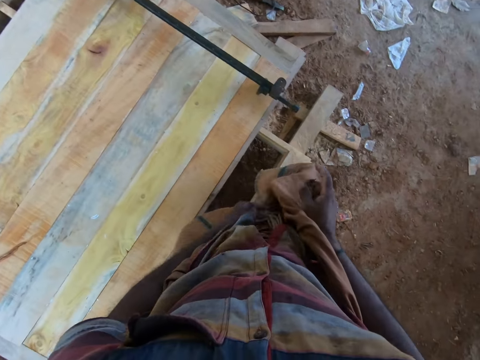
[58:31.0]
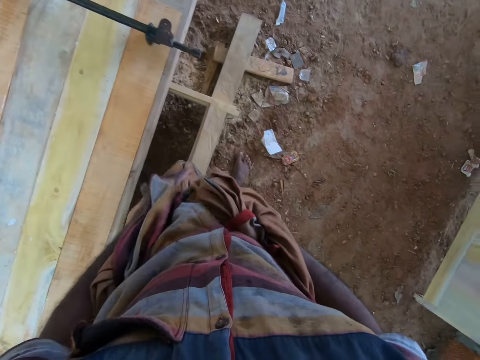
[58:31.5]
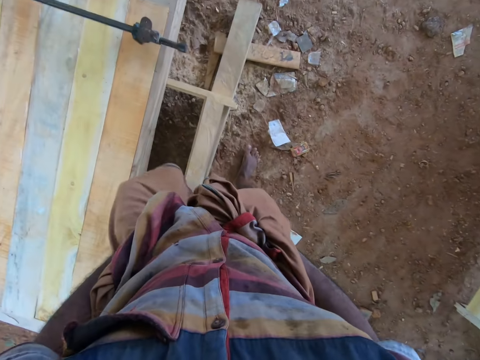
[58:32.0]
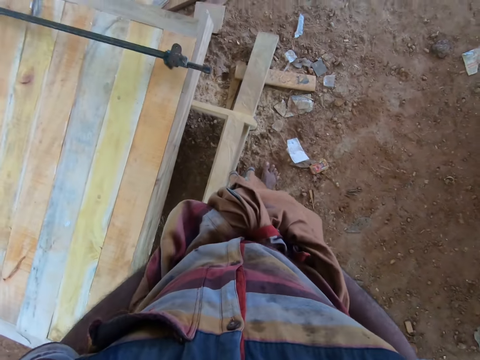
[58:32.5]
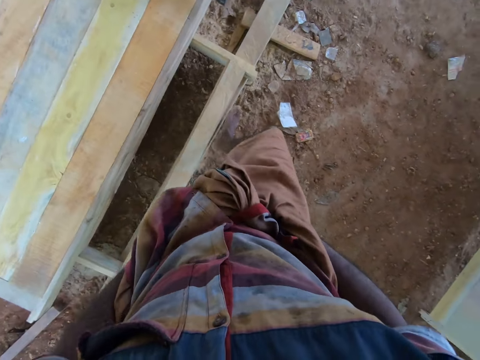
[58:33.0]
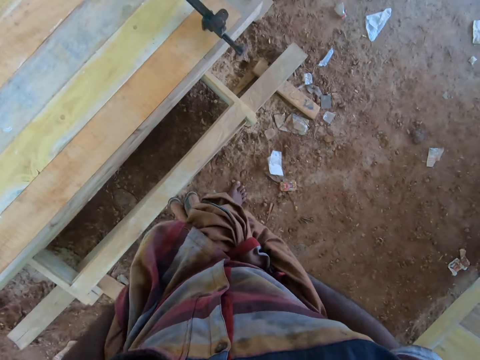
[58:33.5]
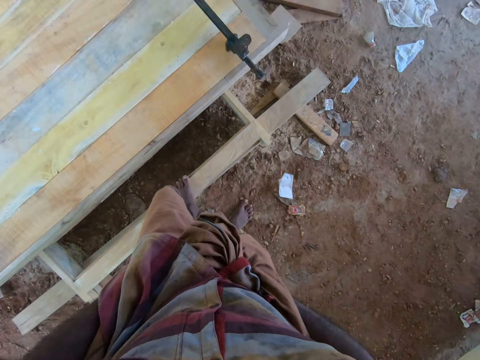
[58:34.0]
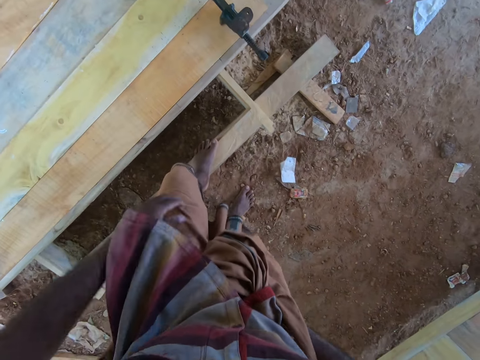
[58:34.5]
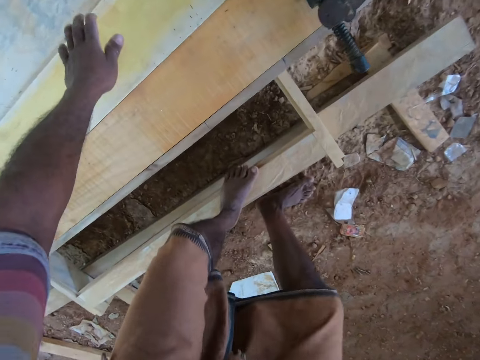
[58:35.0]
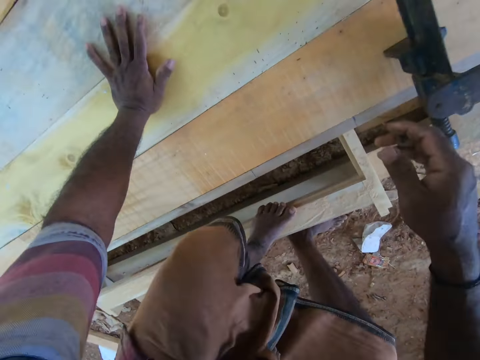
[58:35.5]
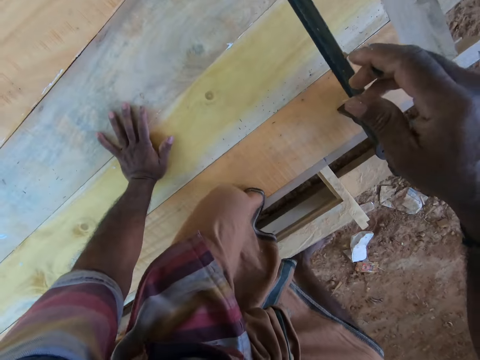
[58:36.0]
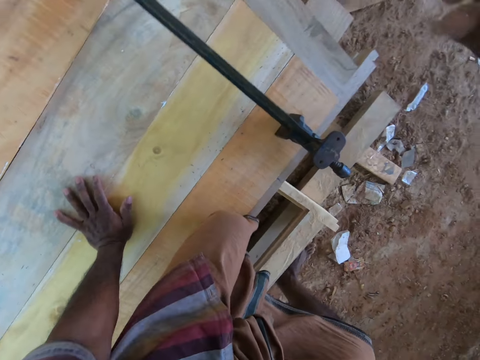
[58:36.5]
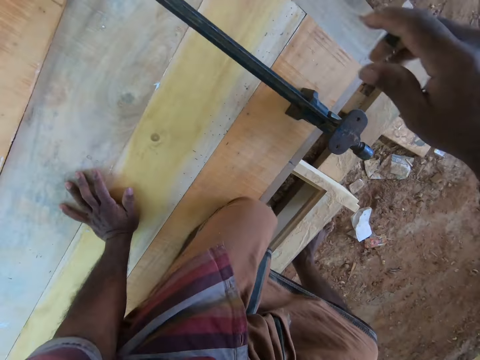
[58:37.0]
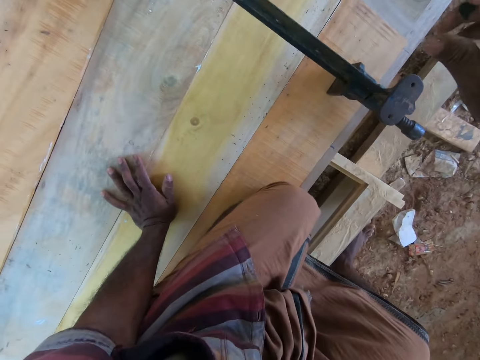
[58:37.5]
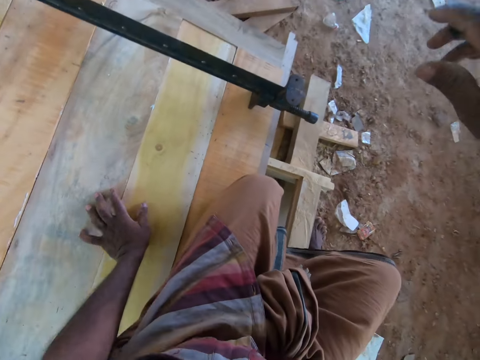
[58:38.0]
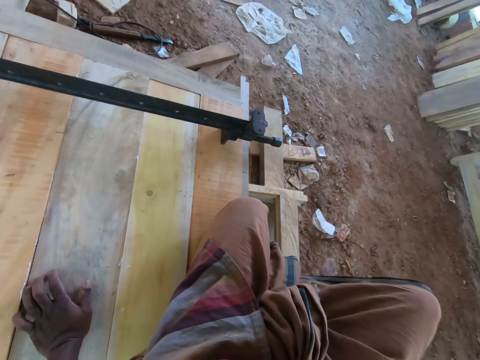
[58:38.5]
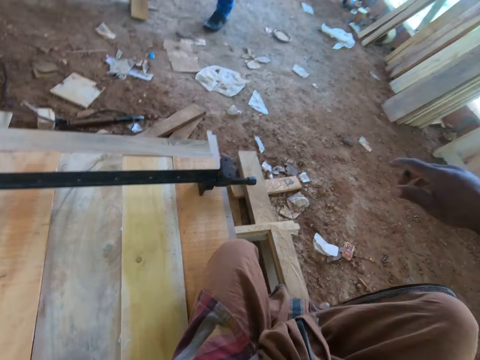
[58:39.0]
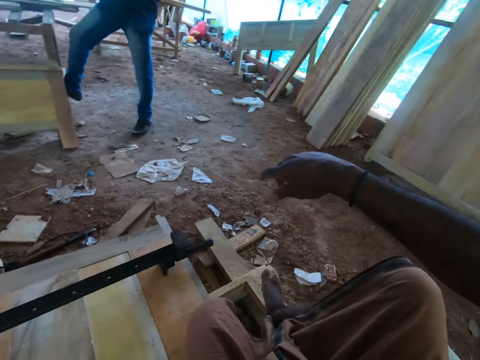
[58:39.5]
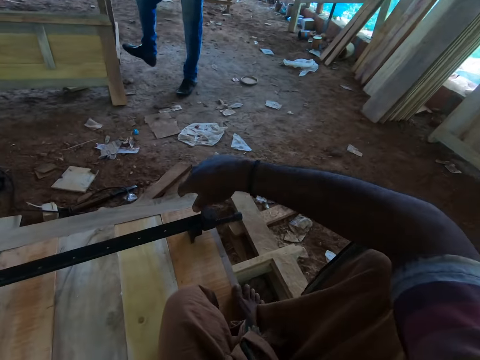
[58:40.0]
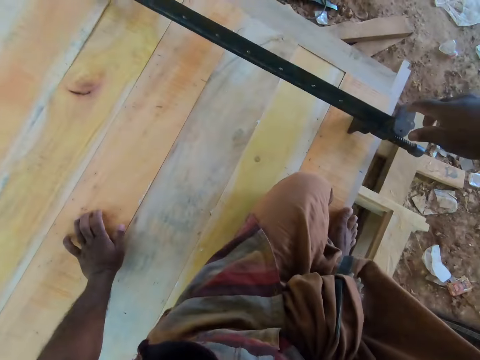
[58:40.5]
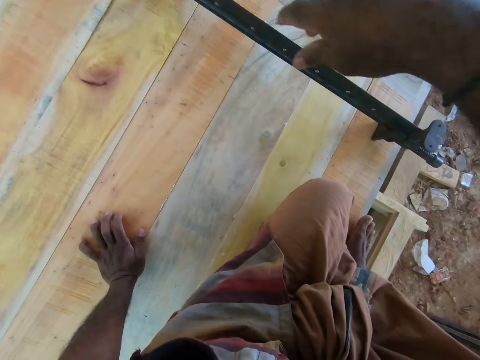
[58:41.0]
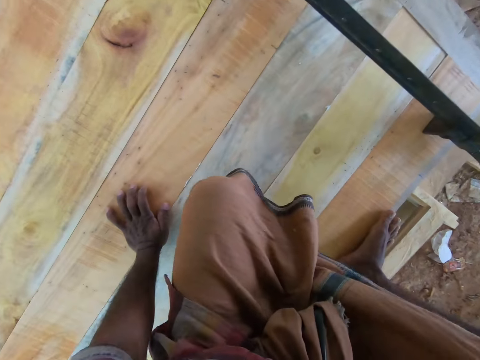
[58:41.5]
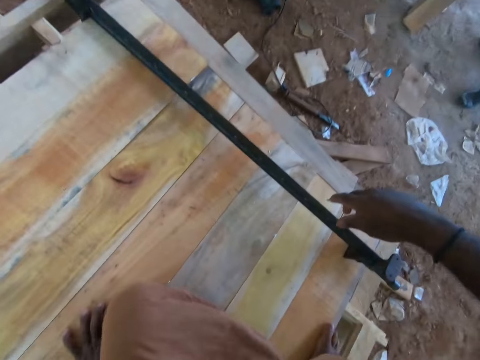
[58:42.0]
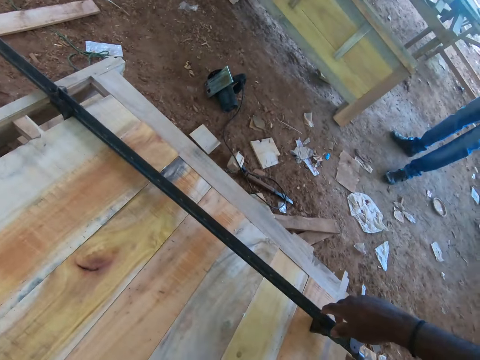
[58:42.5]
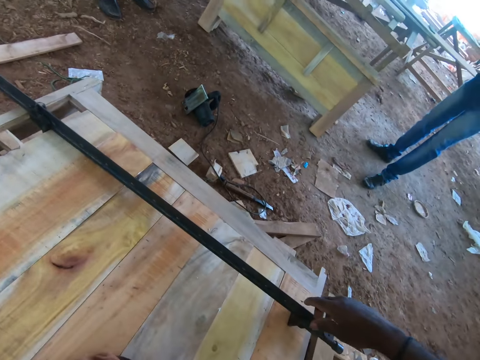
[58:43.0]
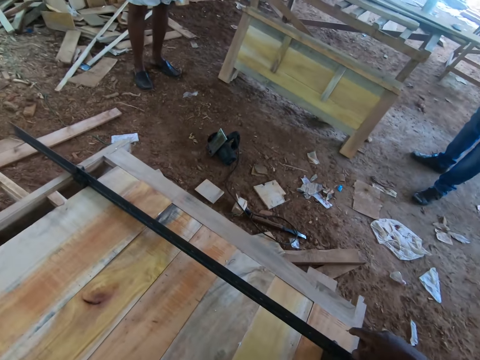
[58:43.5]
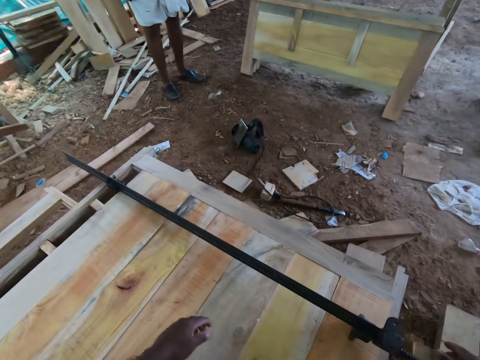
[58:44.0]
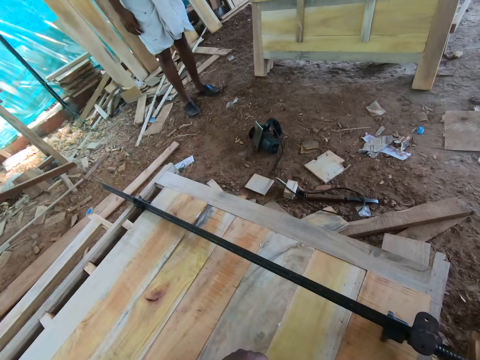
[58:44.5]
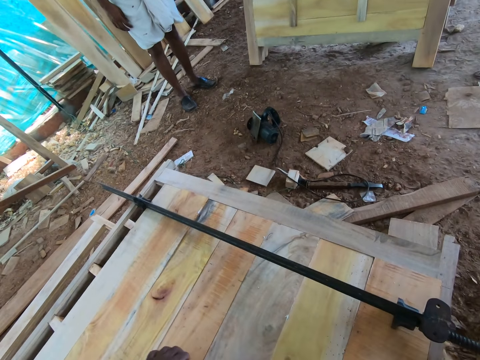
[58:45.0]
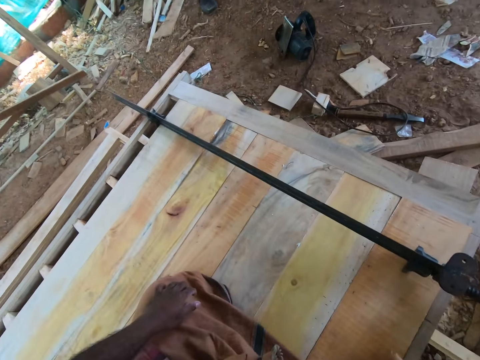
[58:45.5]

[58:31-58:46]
The camera wearer folds clothes. They sit on the wood. They talk to a man.

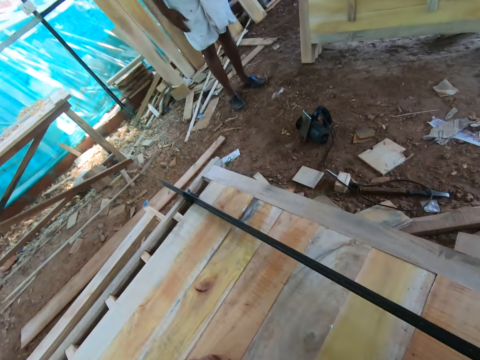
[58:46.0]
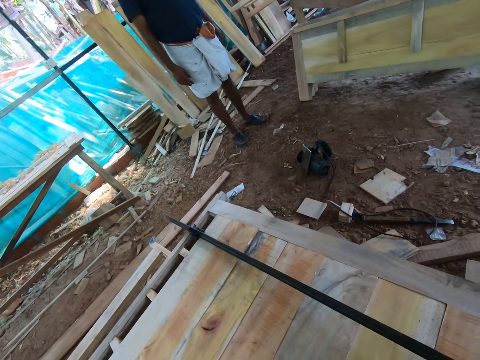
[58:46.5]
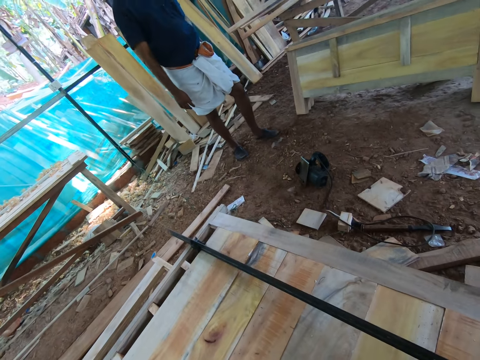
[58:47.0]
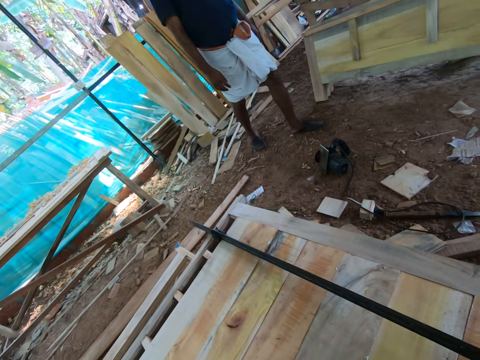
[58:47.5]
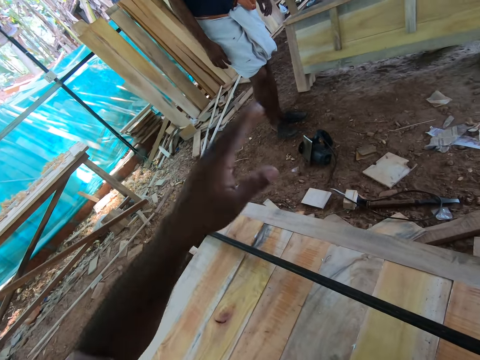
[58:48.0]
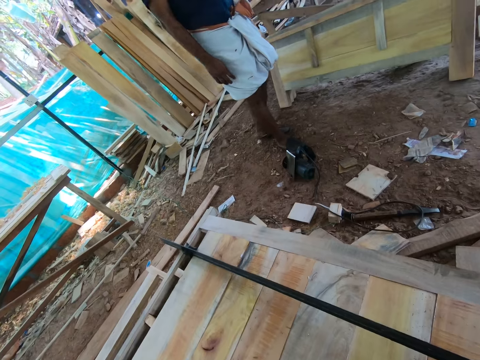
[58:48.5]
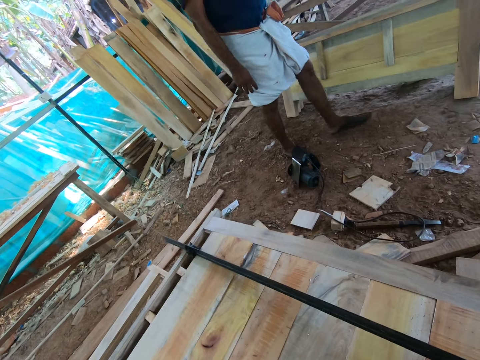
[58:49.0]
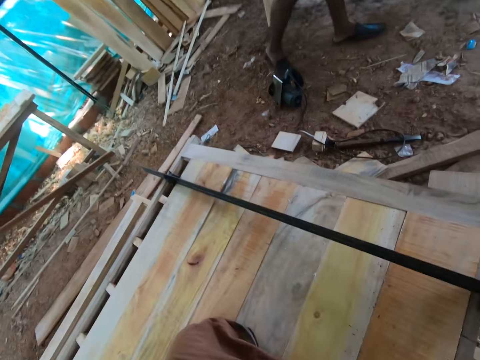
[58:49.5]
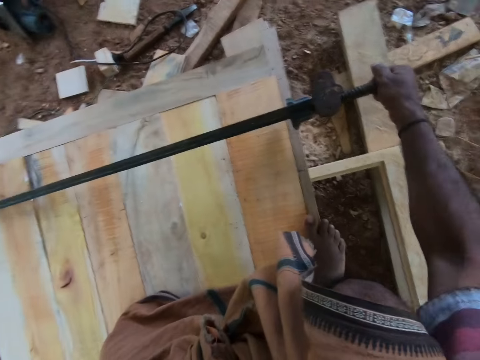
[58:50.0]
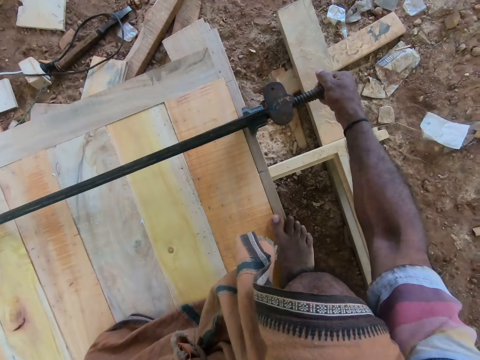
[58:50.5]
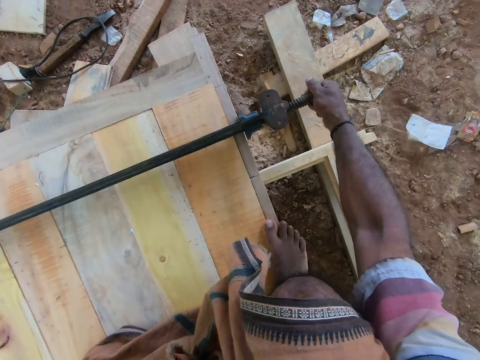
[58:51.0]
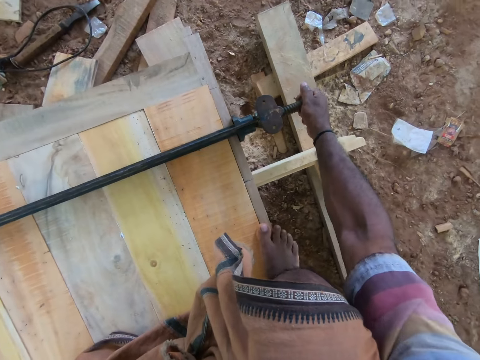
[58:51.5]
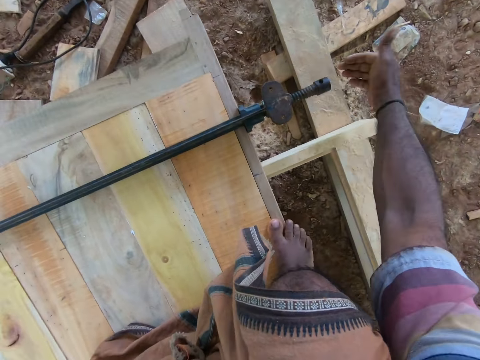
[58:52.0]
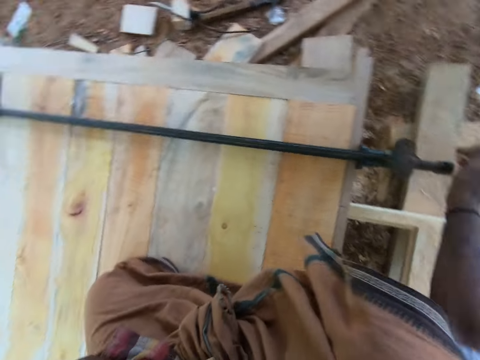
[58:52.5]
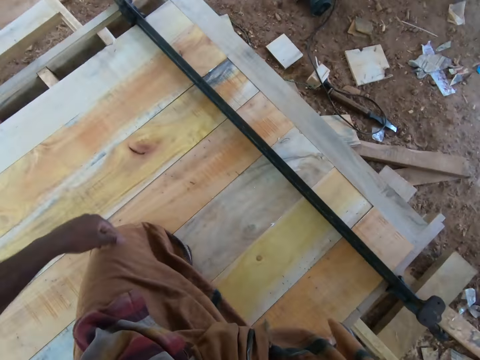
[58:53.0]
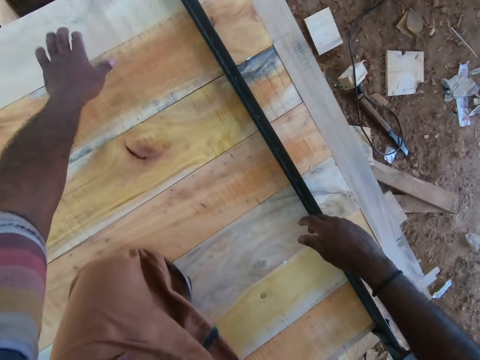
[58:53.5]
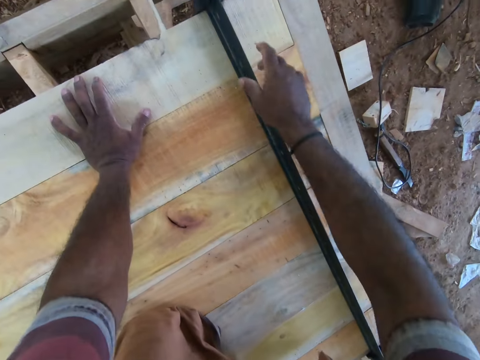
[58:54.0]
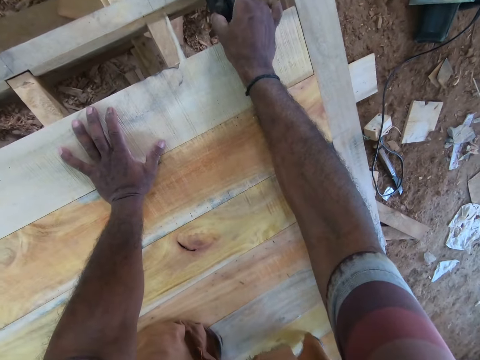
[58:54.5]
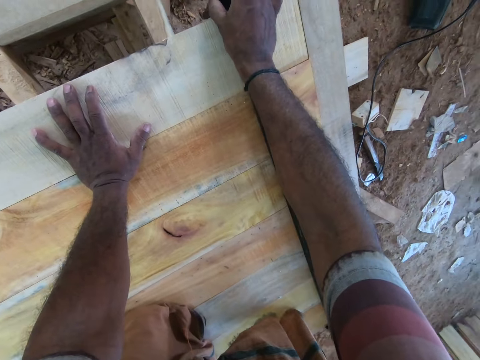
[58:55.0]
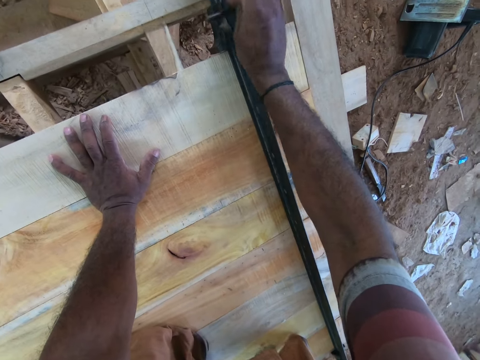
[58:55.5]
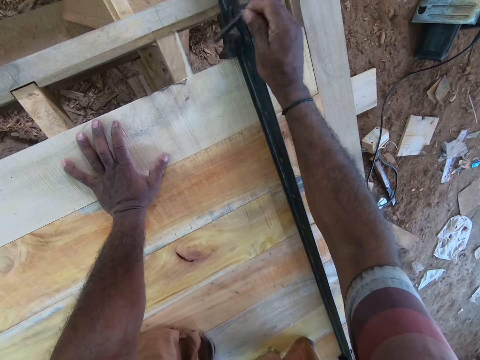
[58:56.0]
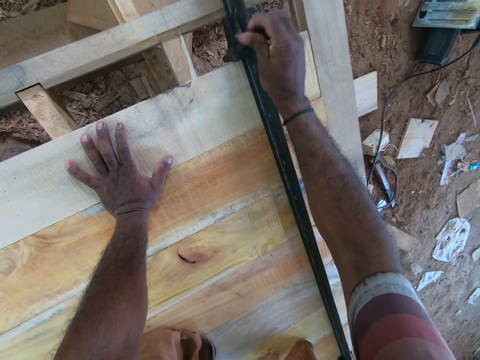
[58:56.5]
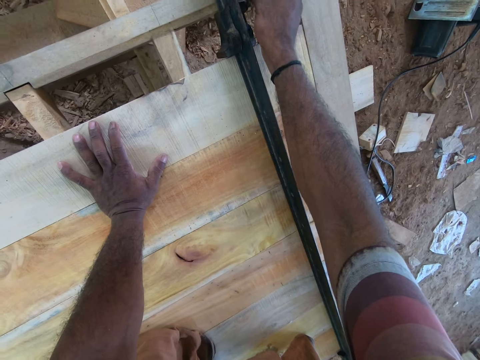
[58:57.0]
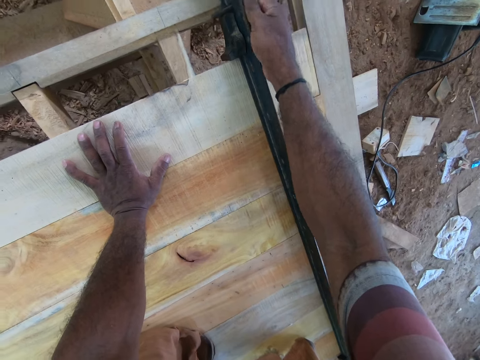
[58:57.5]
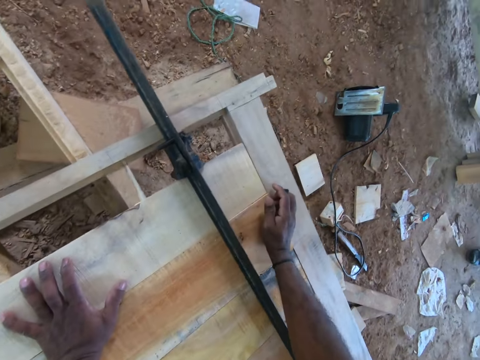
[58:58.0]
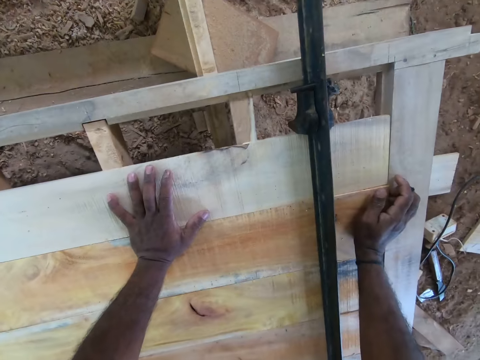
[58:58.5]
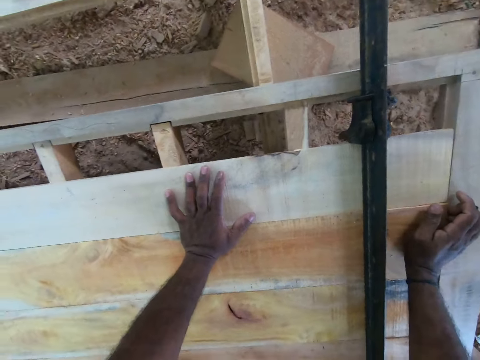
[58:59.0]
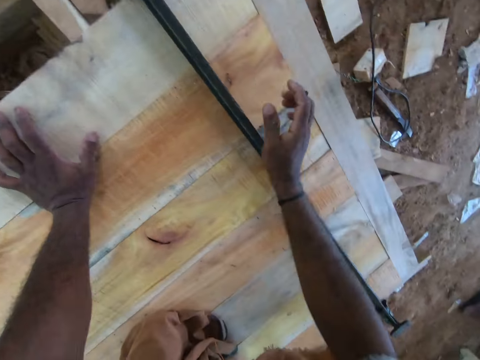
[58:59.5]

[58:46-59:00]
The camera wearer moves his hand. He adjusts a clamp on the woodwork with his right hand. He holds the clamps with his hands. He tightens the door with the clamp. He places his right hand on the woodwork.
